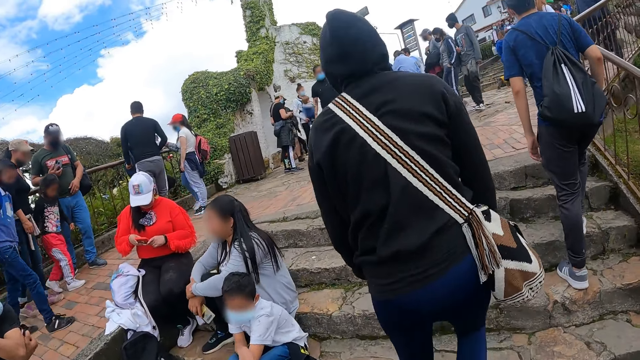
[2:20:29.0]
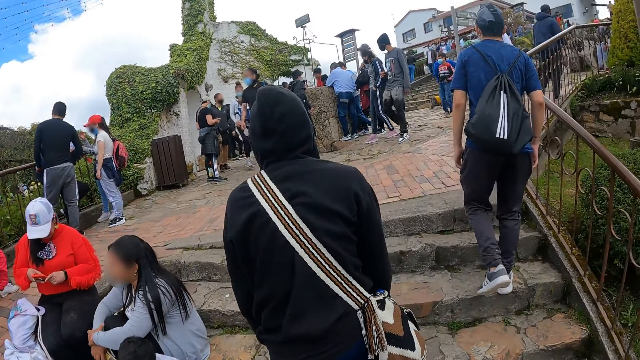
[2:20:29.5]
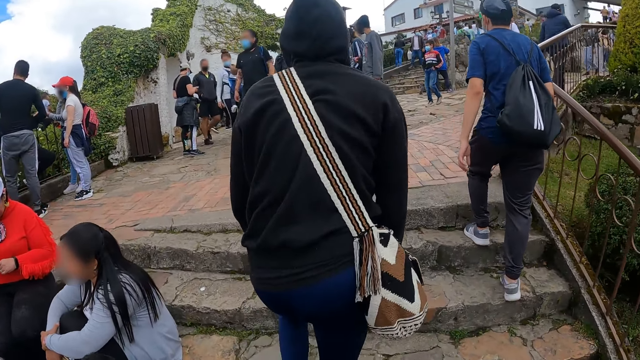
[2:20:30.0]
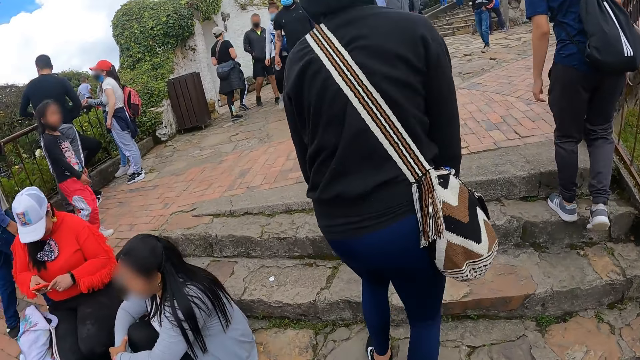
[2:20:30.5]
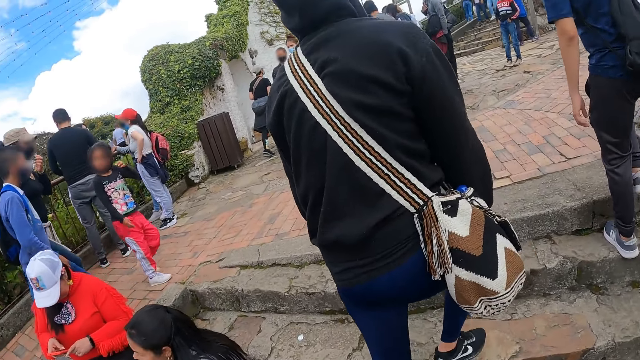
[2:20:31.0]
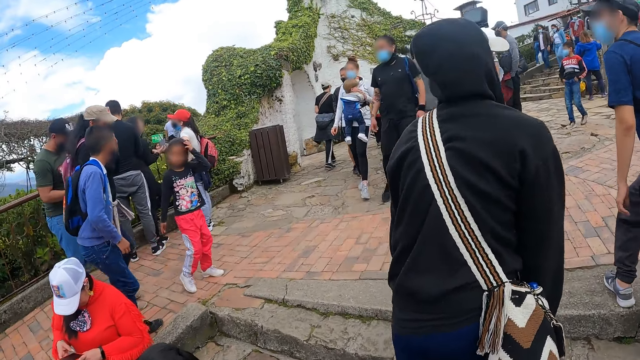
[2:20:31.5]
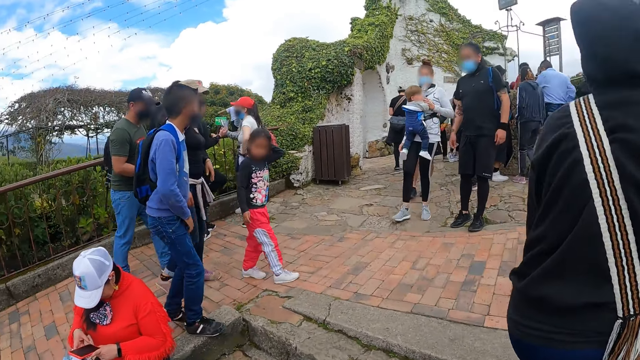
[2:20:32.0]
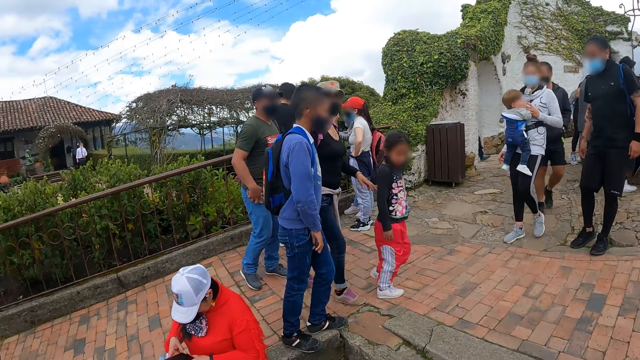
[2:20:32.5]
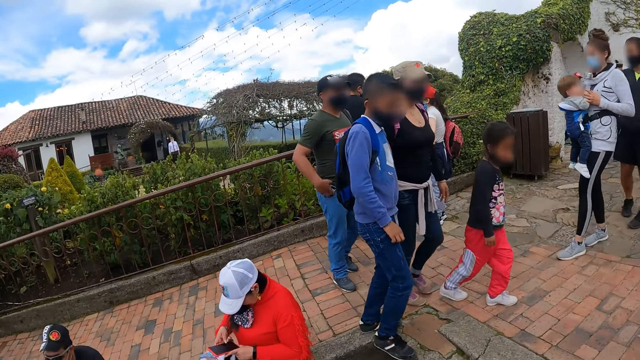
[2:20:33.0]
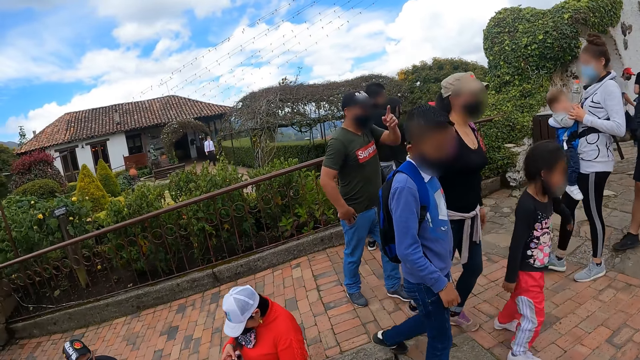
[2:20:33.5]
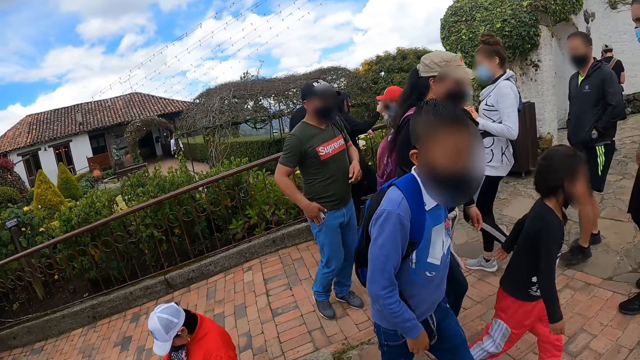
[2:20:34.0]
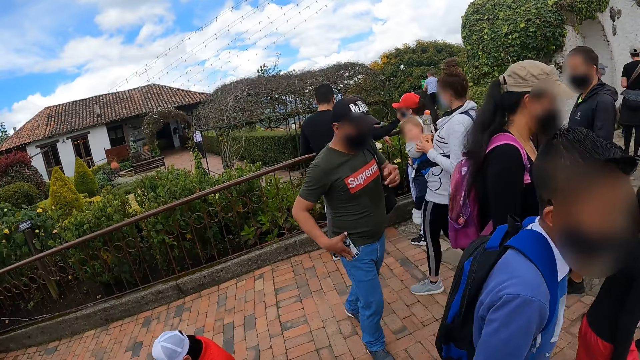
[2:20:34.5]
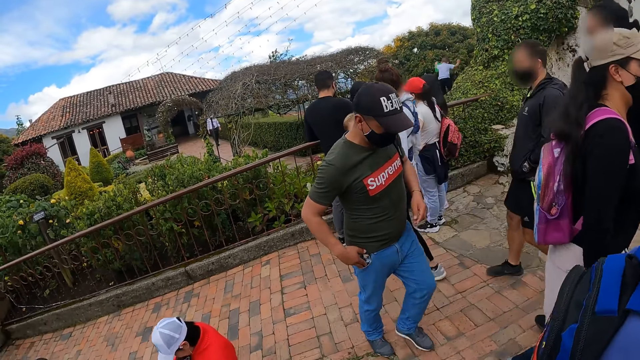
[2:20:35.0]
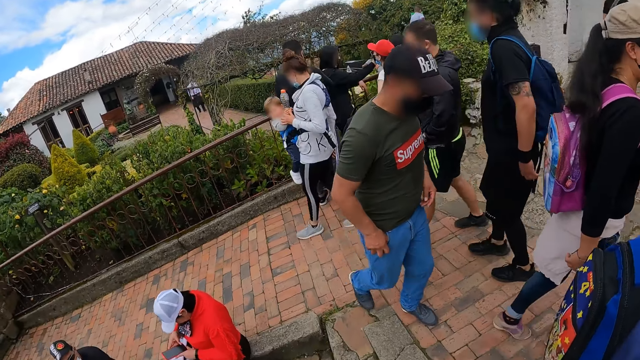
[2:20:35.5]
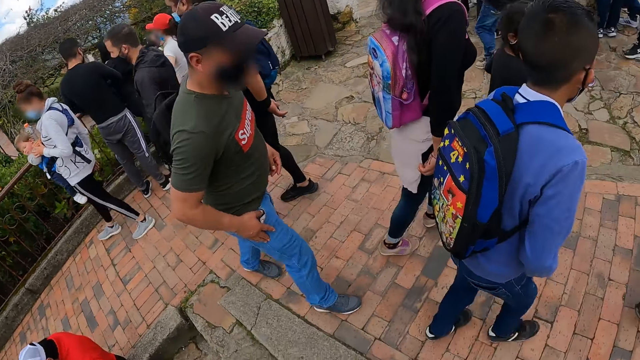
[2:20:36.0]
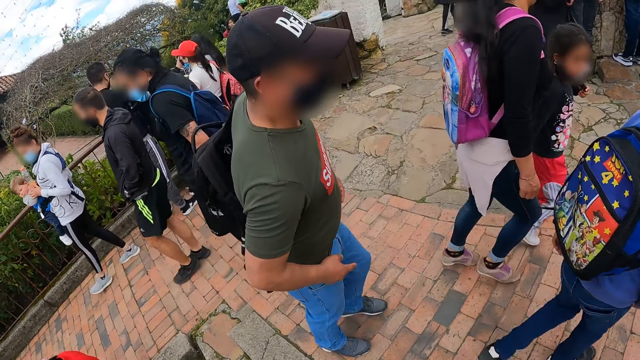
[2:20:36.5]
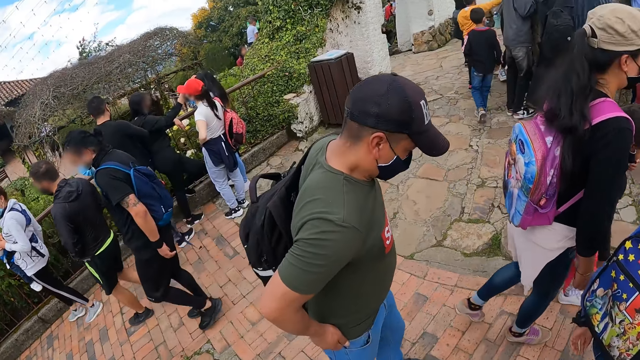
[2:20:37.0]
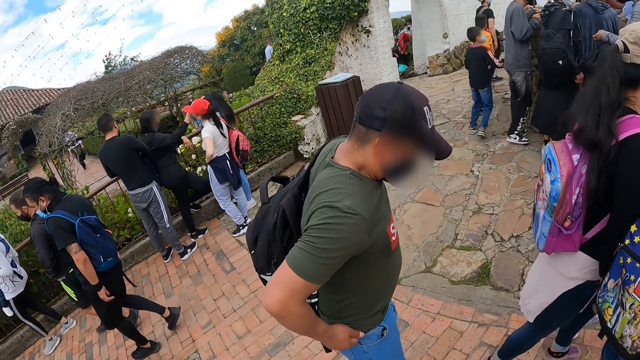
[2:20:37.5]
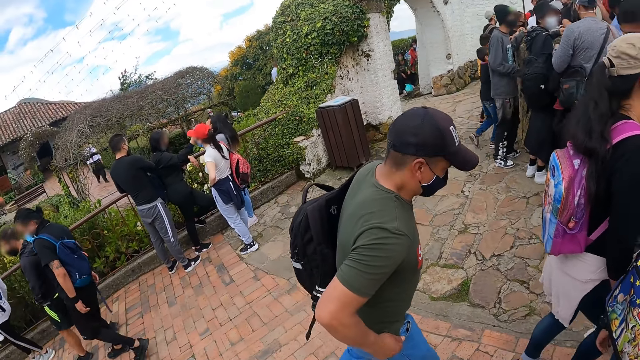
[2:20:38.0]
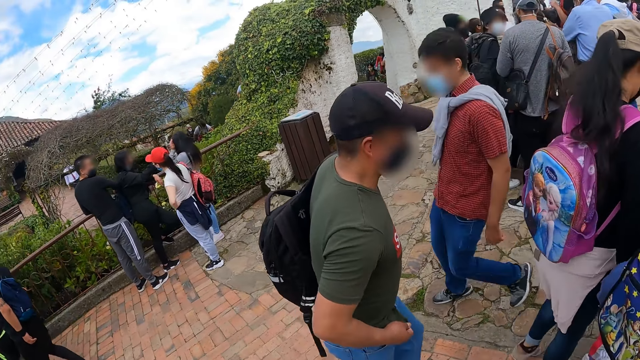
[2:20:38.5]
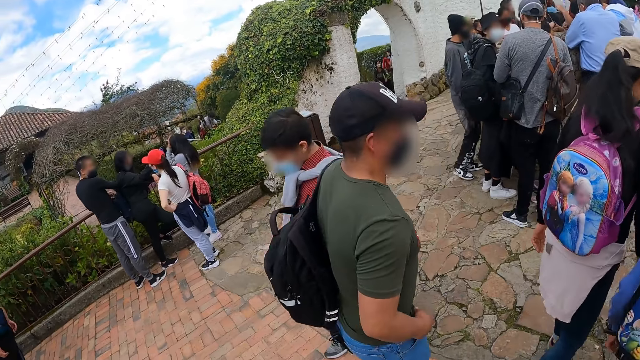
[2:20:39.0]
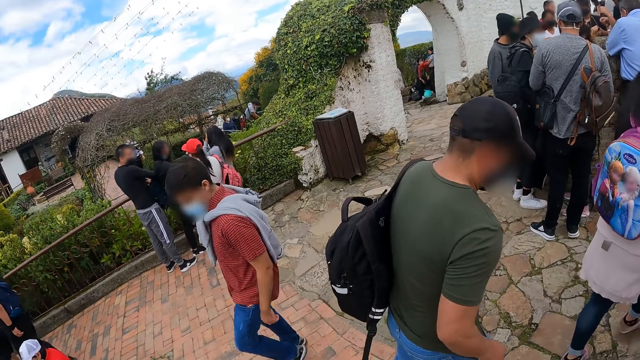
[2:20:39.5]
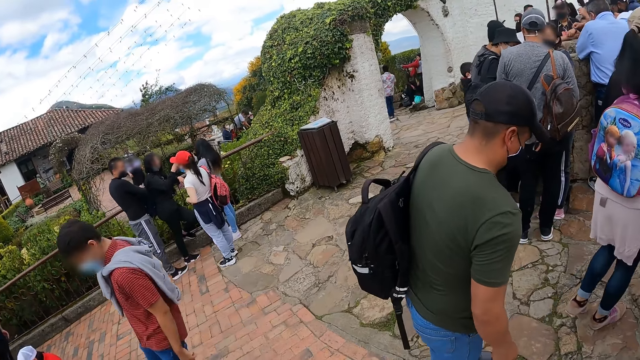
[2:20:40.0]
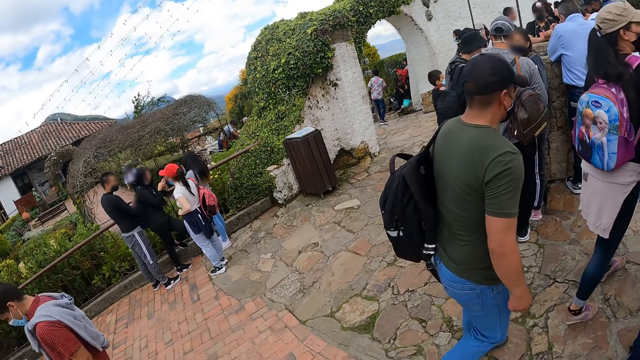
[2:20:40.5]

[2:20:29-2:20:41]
The camera wearer climbs the stairs.

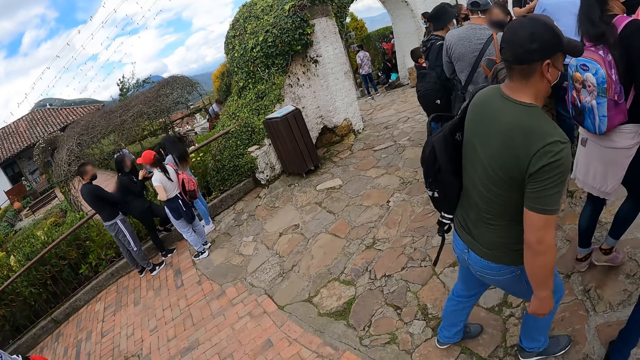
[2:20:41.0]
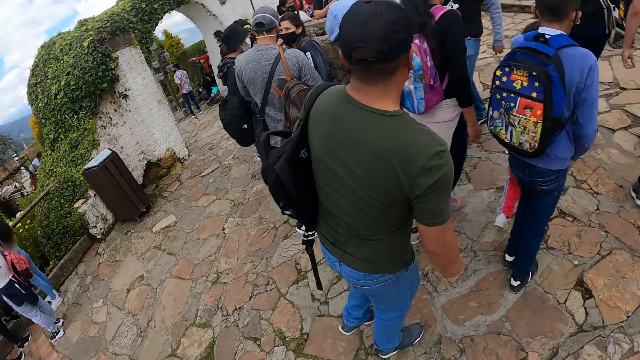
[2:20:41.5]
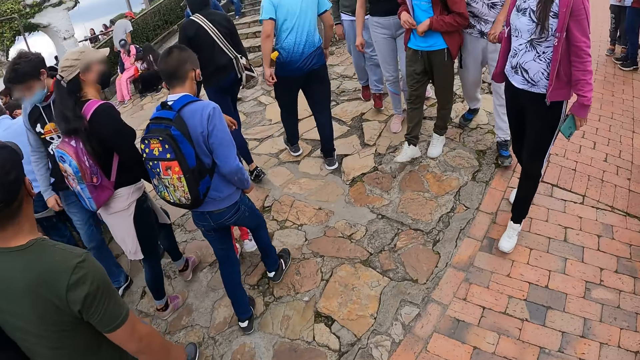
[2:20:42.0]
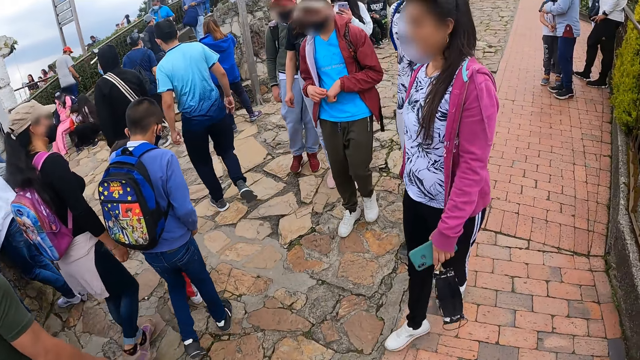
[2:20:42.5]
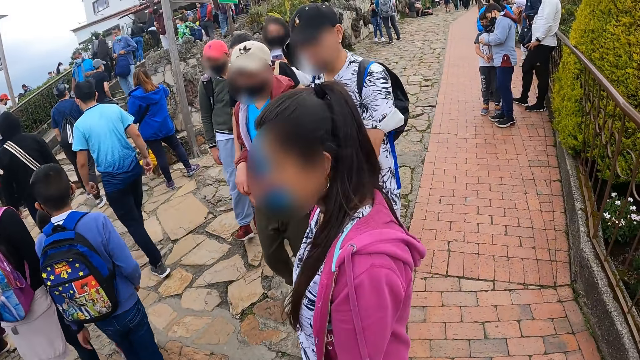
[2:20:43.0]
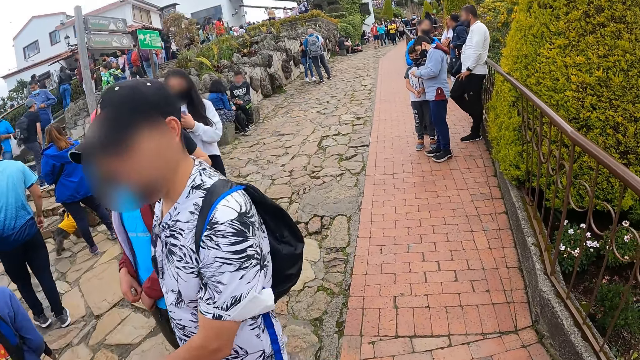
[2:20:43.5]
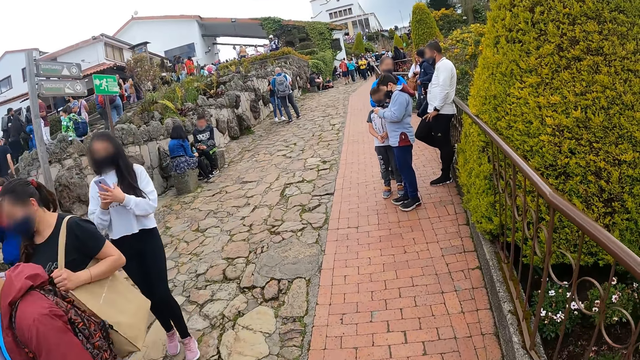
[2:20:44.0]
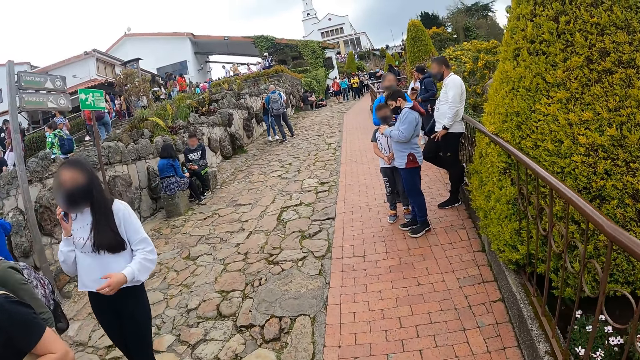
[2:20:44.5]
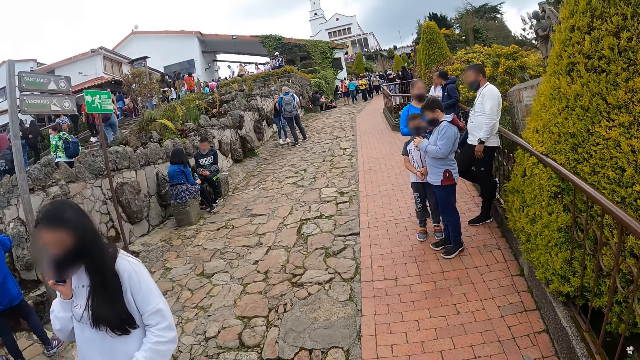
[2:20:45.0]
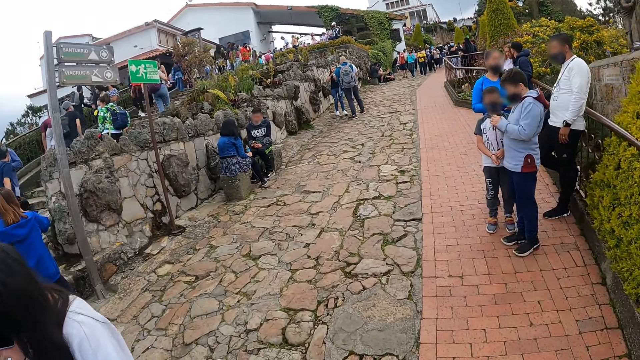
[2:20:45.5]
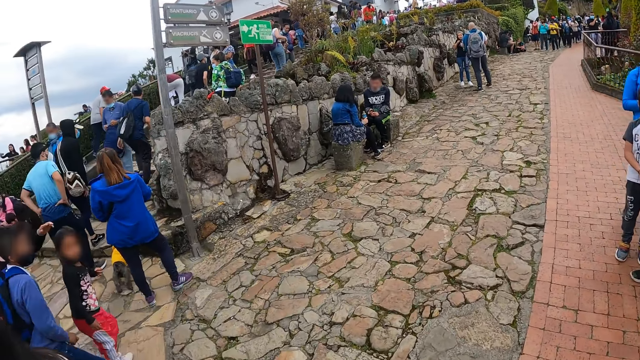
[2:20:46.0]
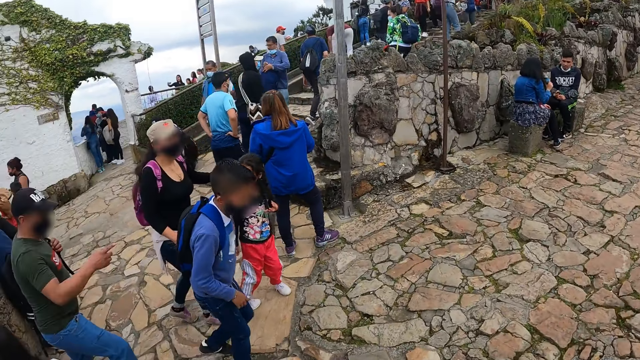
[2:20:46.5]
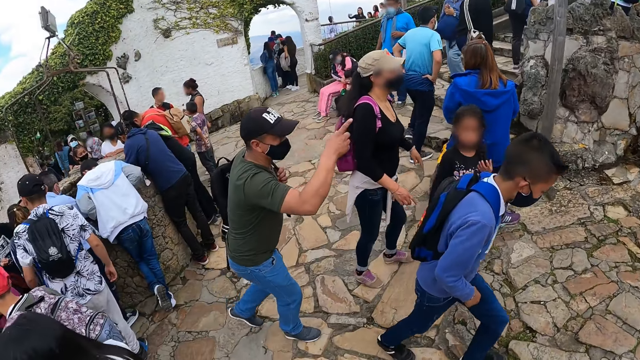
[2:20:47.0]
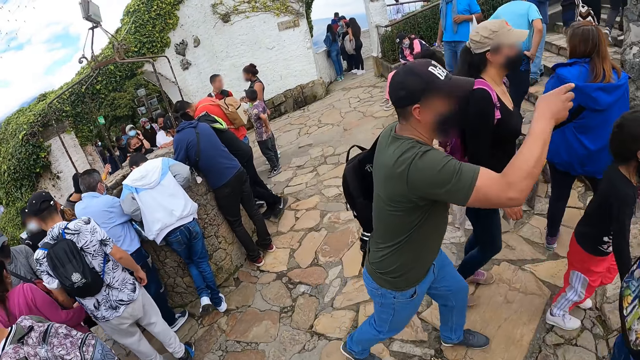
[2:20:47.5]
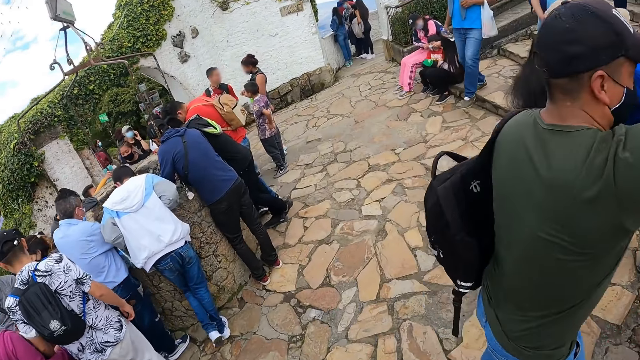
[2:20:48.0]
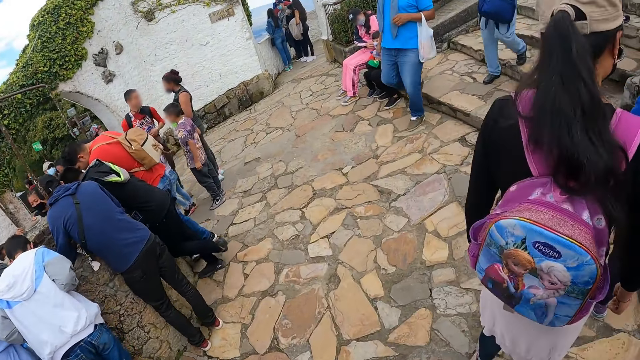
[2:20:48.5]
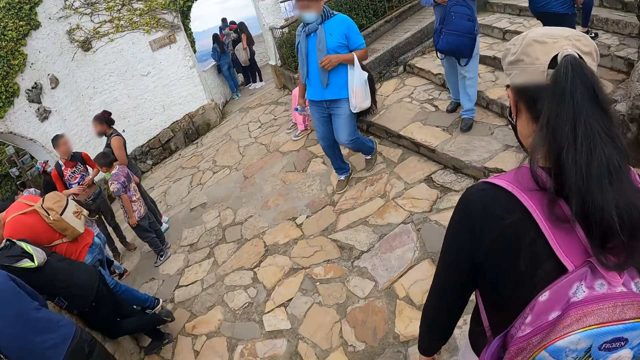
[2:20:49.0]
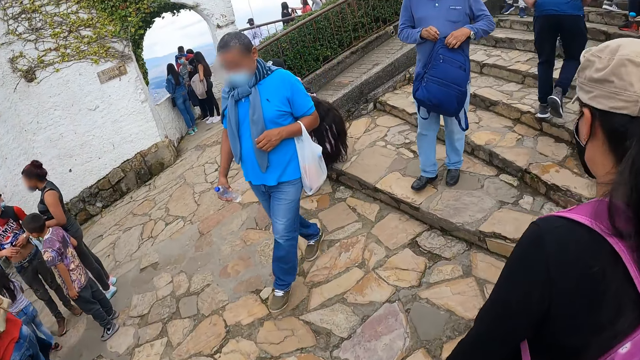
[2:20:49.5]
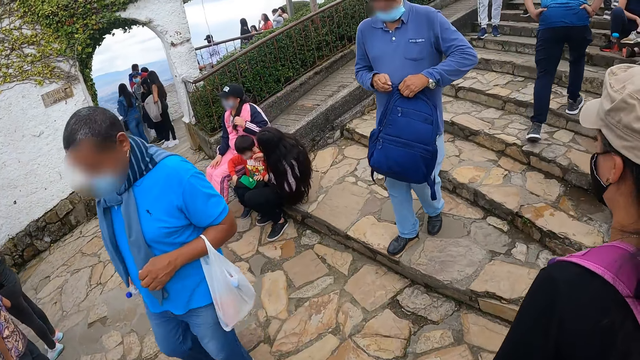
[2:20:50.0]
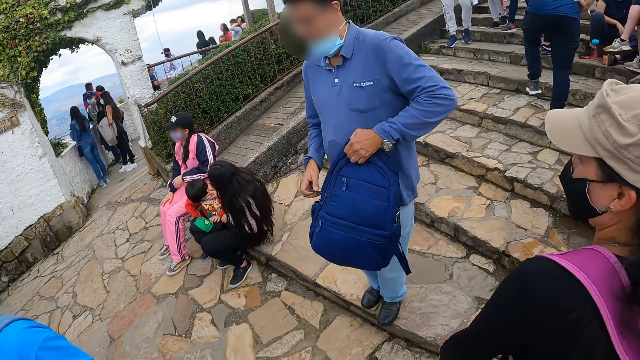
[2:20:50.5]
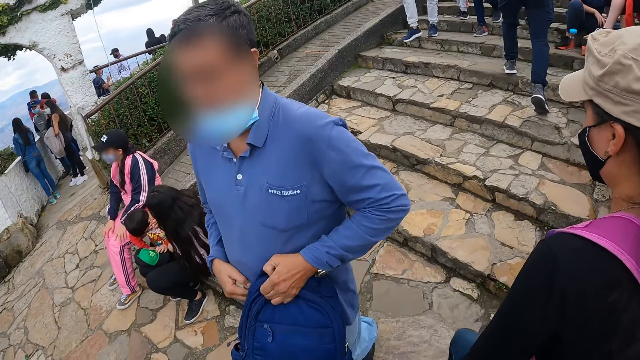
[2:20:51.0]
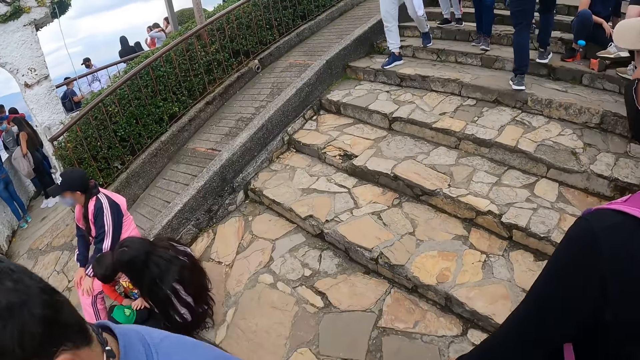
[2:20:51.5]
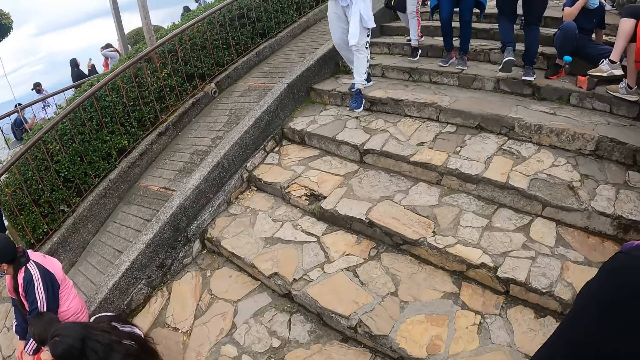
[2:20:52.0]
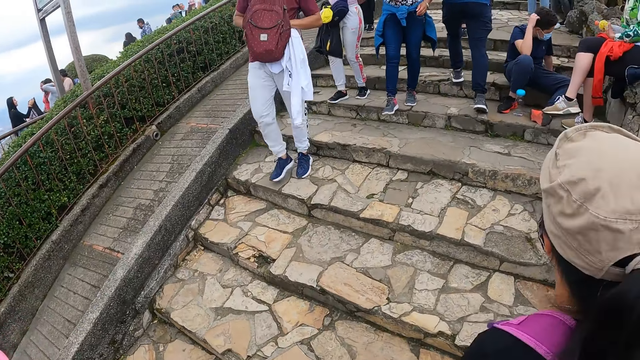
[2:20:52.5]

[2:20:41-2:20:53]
A person climbs the stairs.
